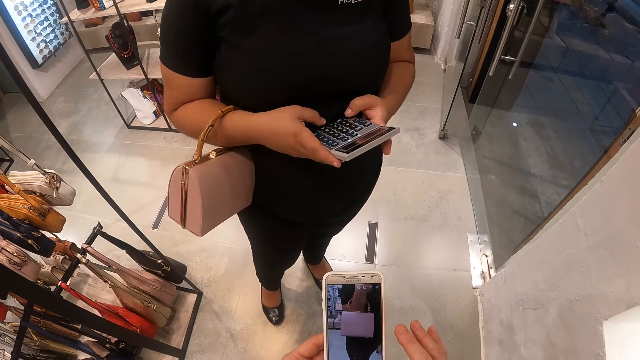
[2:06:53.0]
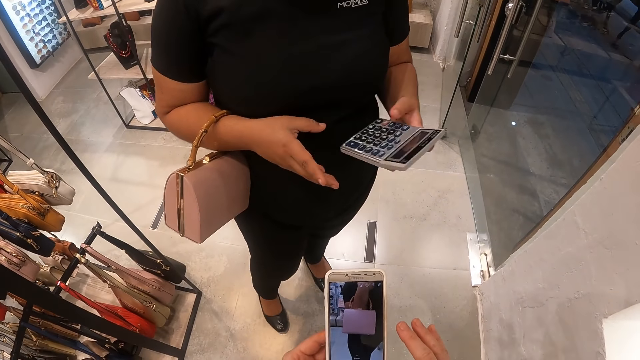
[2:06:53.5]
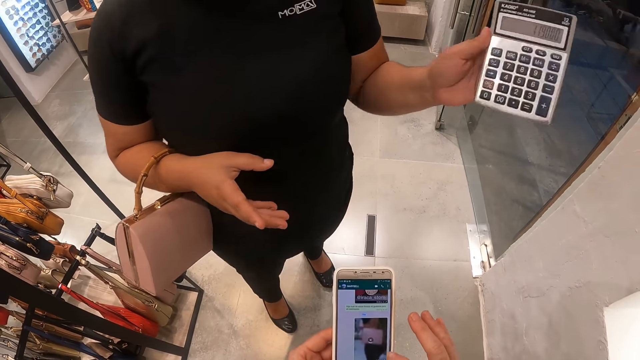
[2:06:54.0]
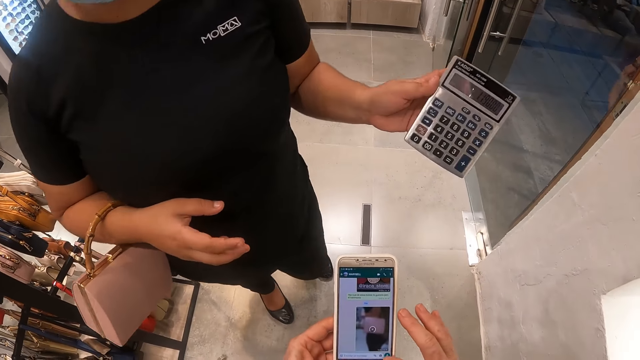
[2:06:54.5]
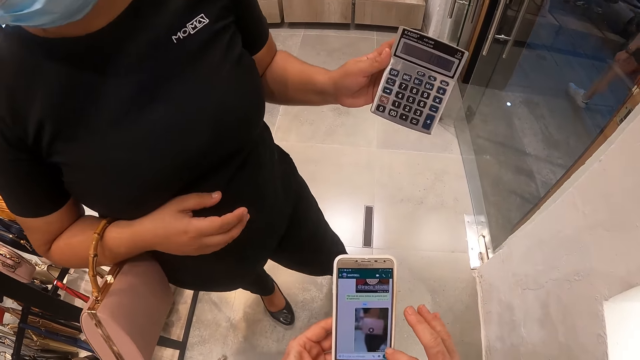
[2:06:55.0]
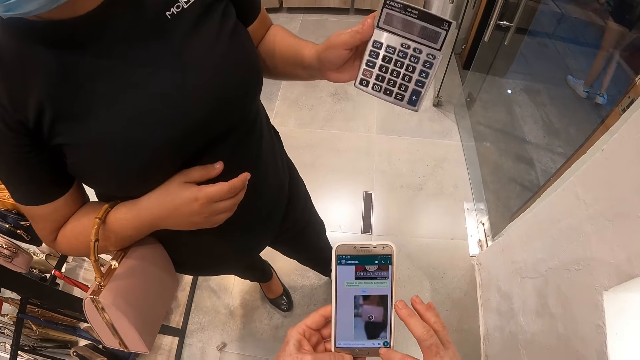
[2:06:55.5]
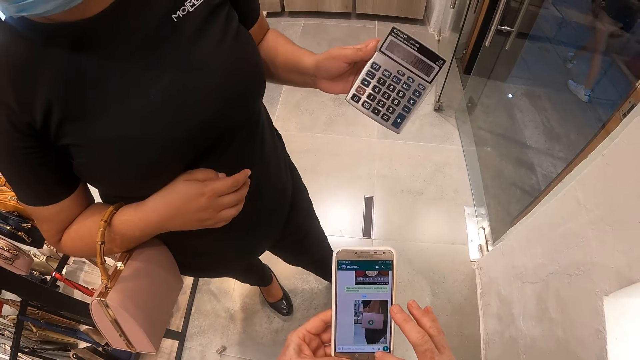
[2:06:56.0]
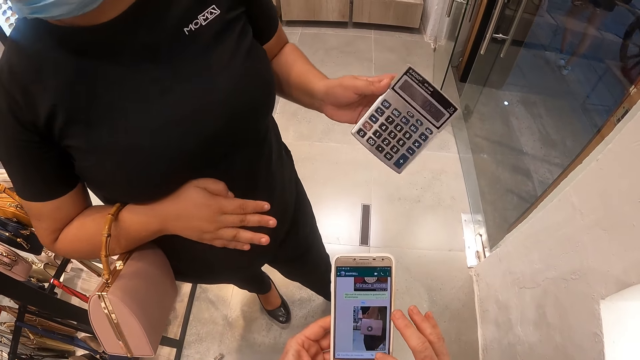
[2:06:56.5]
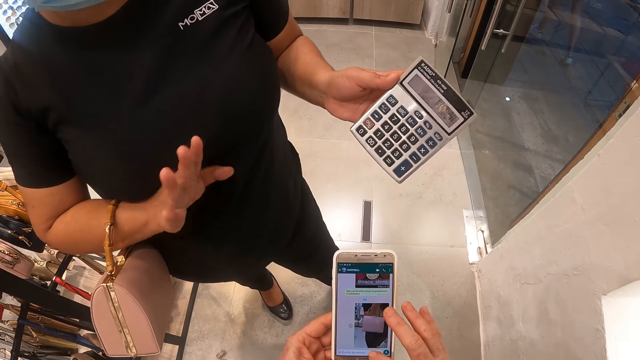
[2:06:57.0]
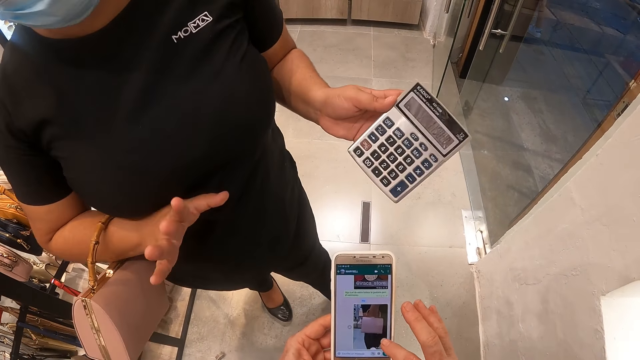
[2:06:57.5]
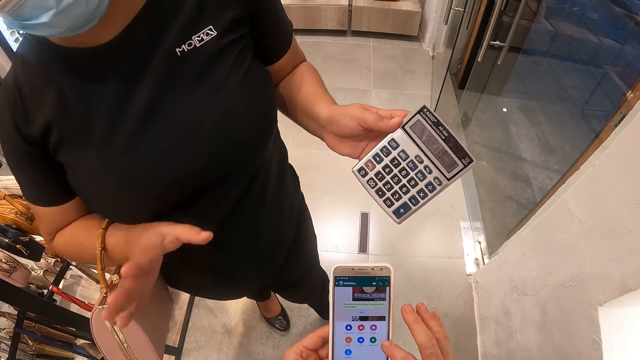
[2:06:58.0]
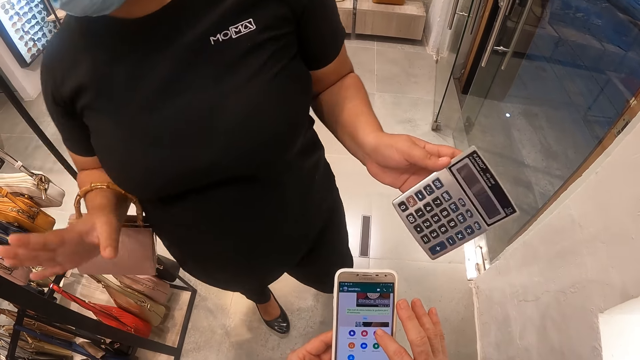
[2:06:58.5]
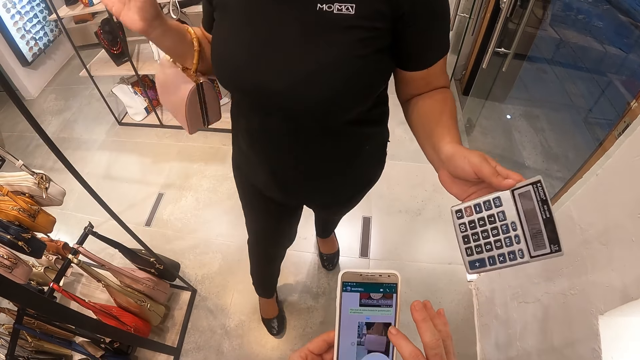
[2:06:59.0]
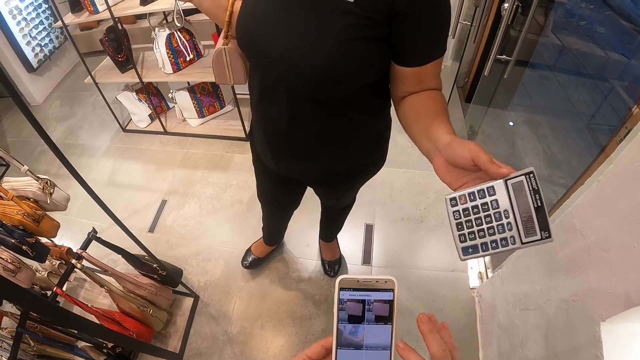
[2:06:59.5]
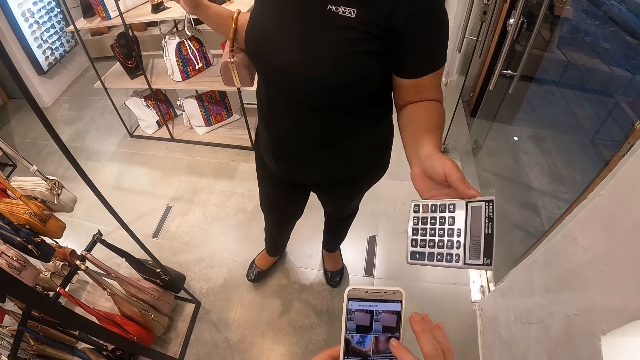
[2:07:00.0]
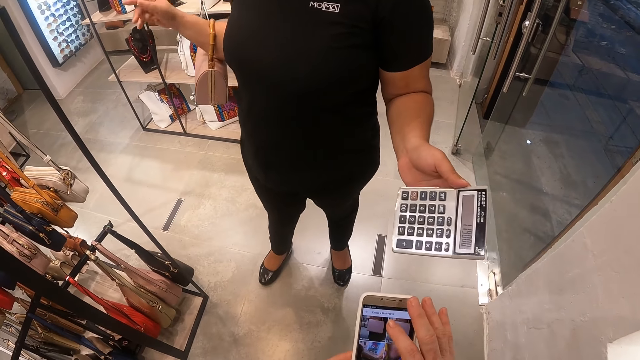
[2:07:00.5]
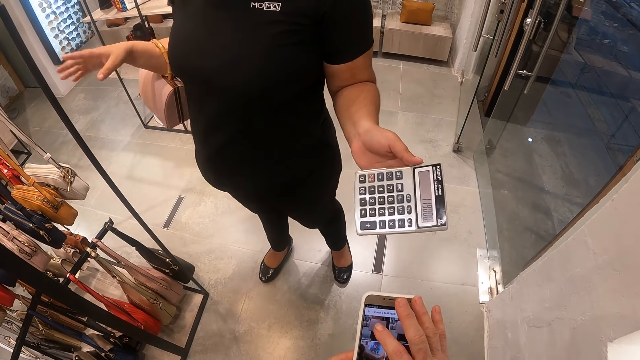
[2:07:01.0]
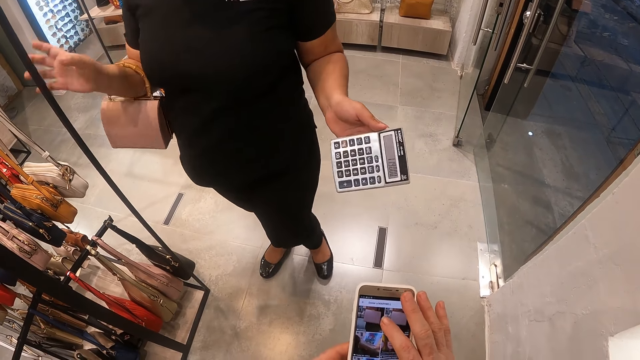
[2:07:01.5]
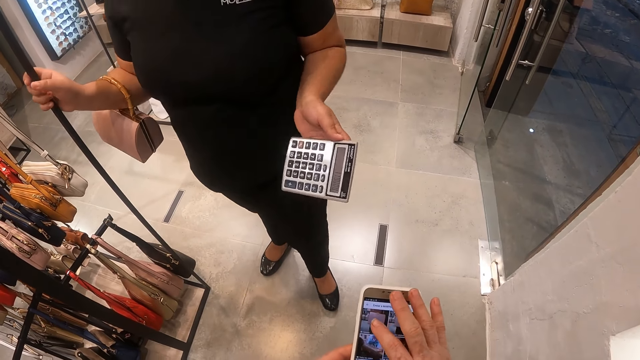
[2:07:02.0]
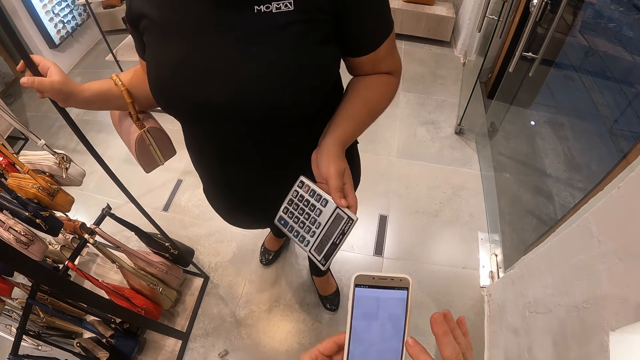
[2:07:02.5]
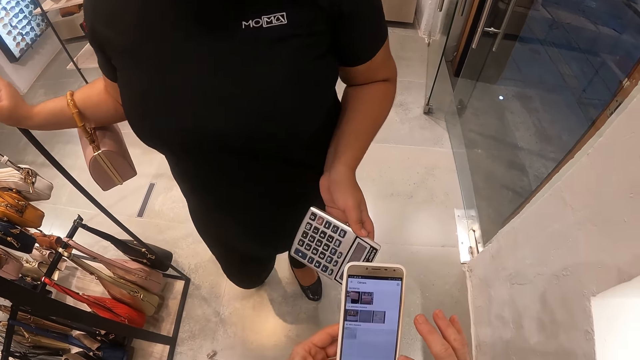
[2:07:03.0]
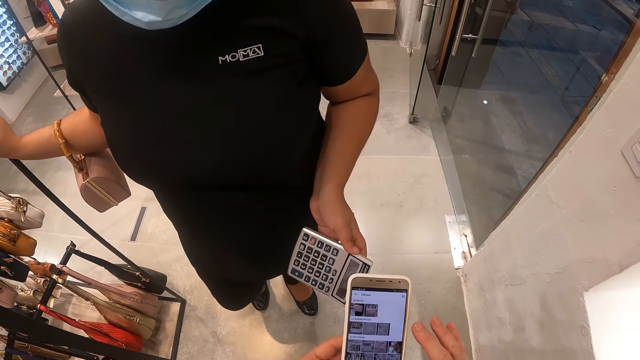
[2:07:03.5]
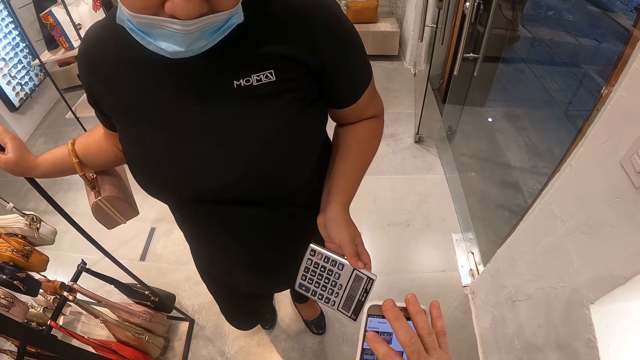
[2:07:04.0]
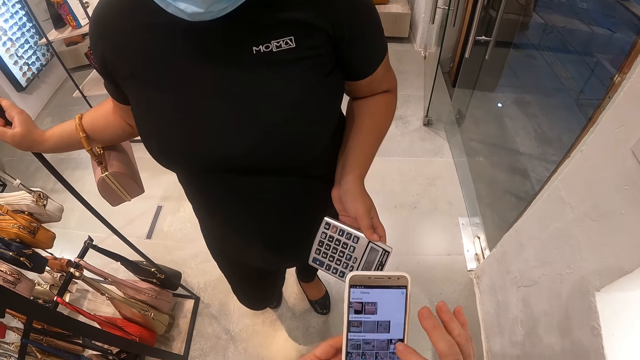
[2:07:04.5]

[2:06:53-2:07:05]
The woman displays the calculator to the camera wearer. The camera wearer scrolls the phone. The woman swings the hand and gestures at the camera wearer. The camera wearer scrolls the phone. The woman looks around.

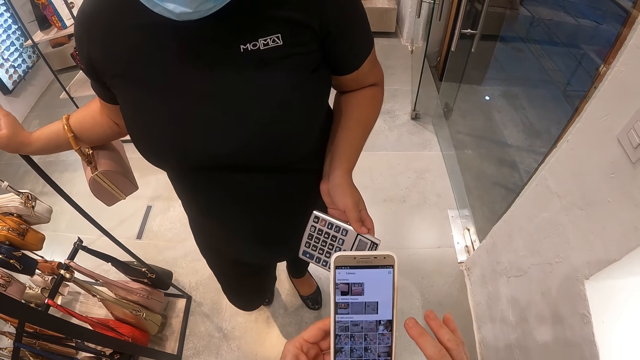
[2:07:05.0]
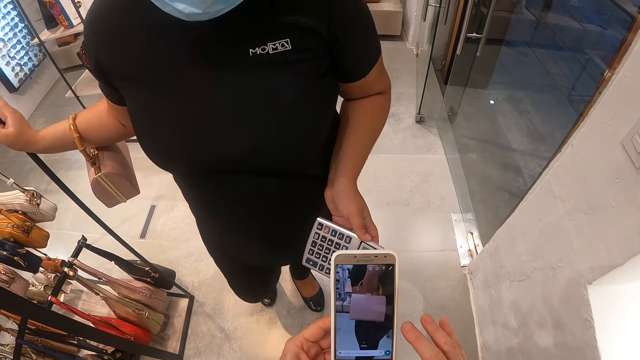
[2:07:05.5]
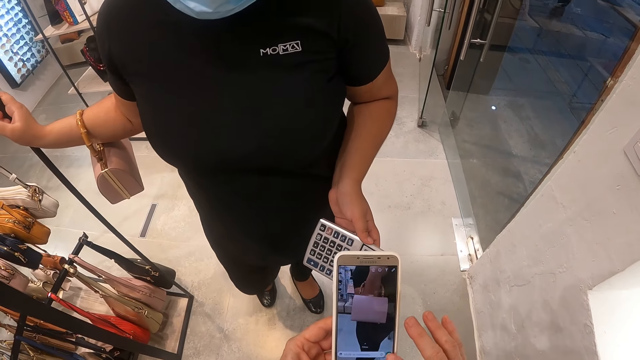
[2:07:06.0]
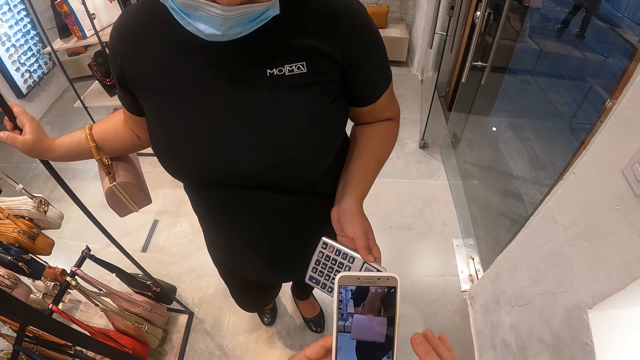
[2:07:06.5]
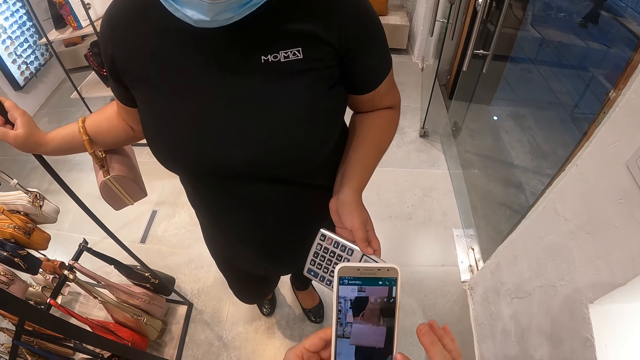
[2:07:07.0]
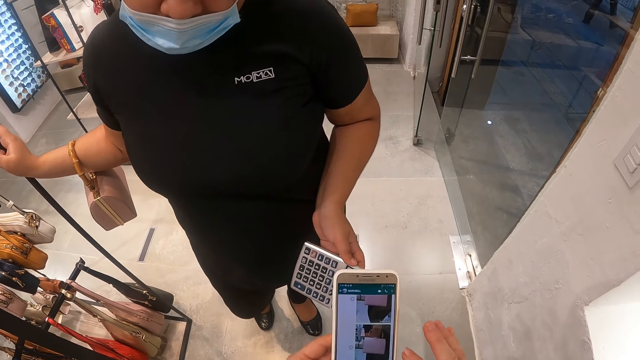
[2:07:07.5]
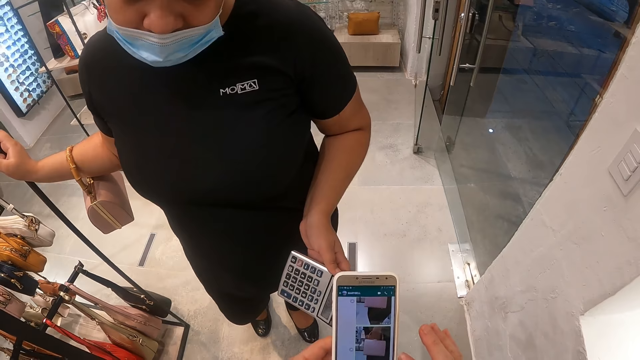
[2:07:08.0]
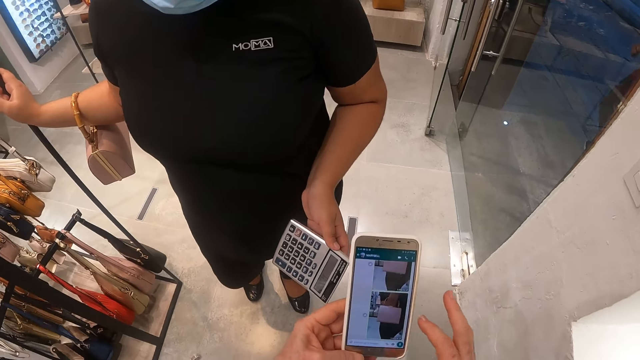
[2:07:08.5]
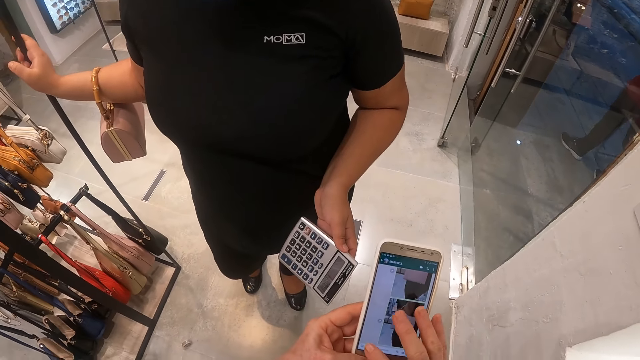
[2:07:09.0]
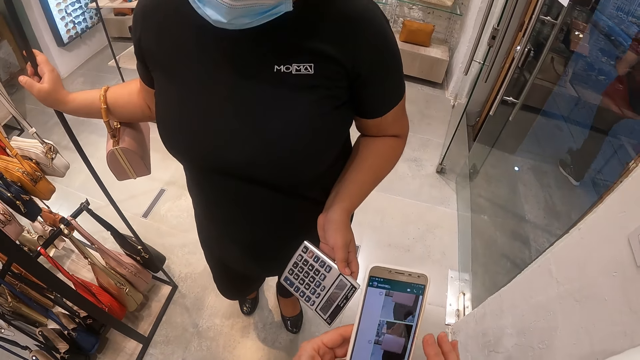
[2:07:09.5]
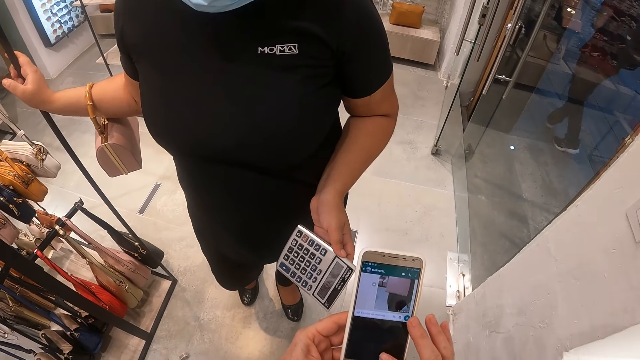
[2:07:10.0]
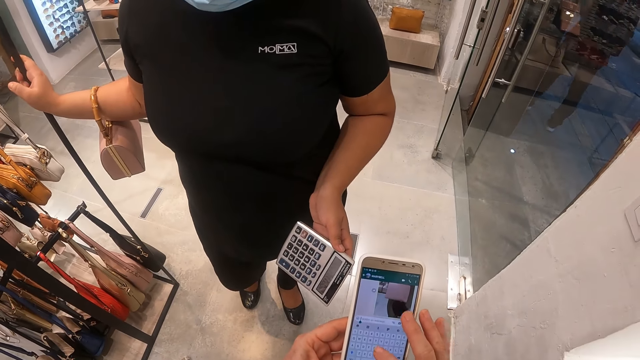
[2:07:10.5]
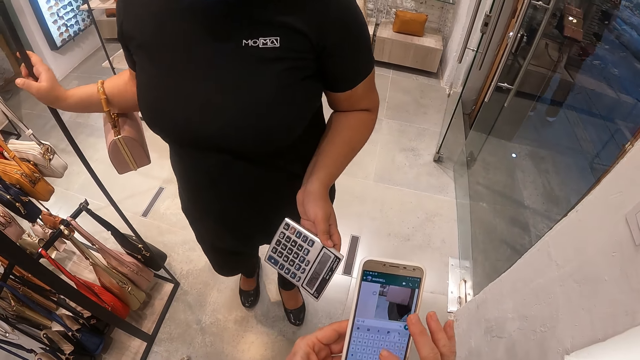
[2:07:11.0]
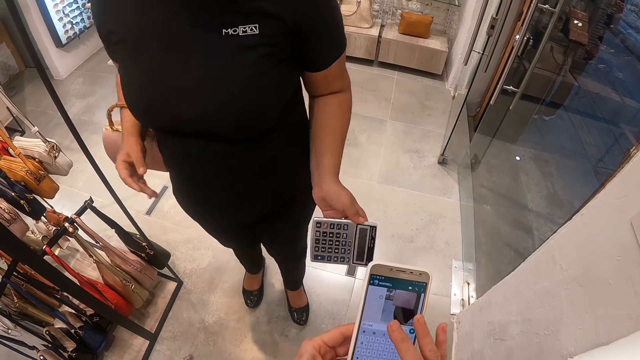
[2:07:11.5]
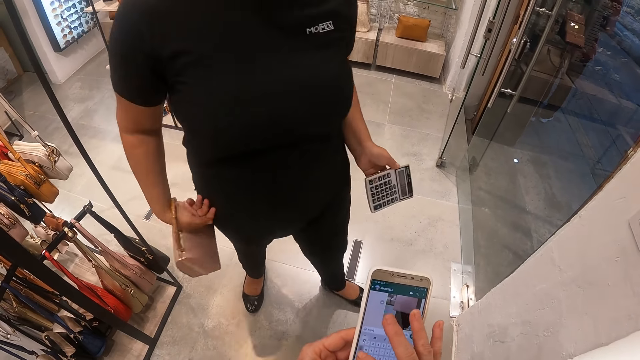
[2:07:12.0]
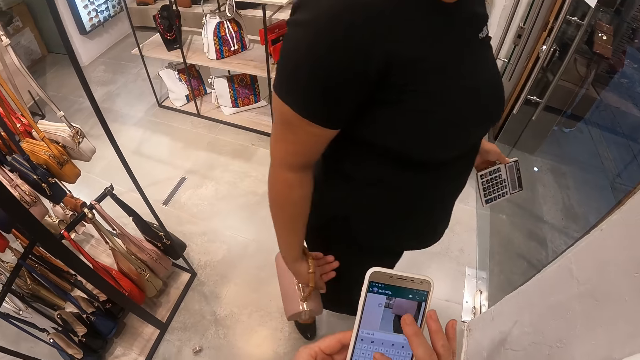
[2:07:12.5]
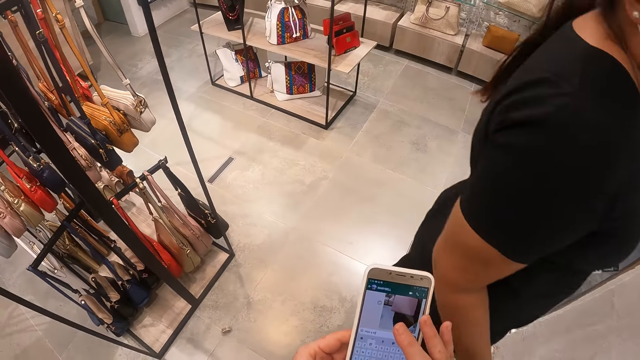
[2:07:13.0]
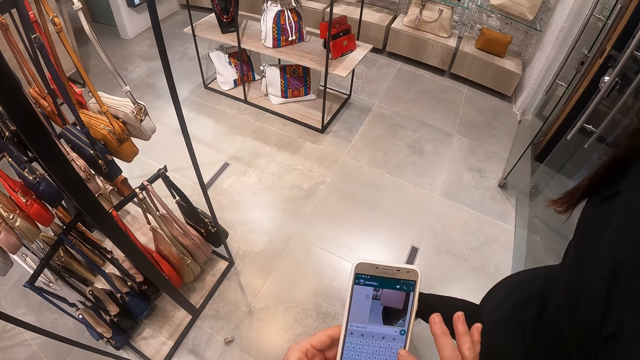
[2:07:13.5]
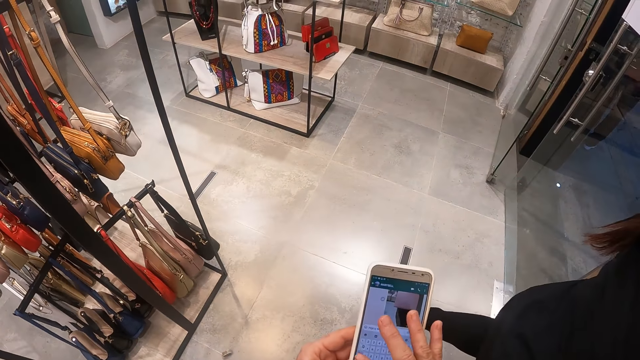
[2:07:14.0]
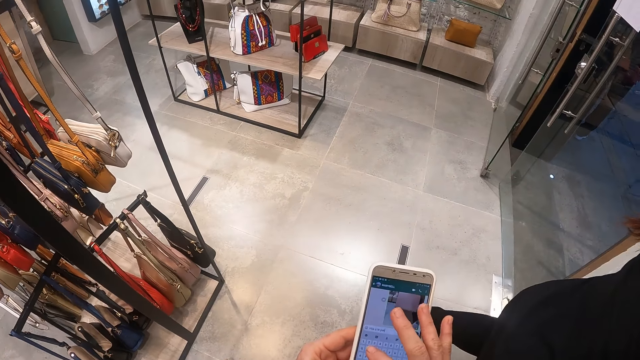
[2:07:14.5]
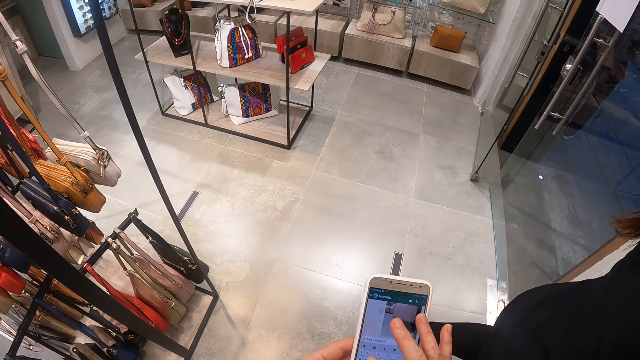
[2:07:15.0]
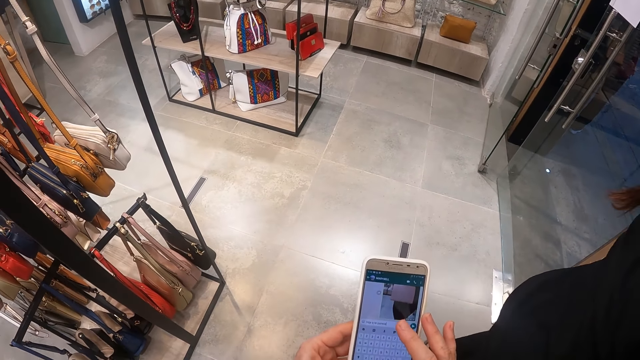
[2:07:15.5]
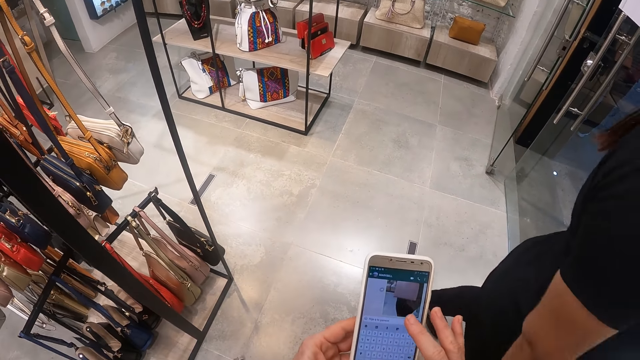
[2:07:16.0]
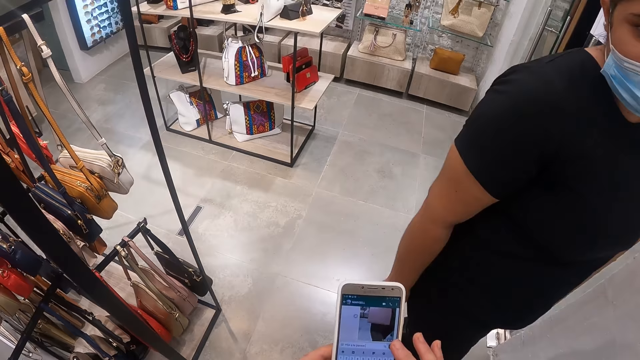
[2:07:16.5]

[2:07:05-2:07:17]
The woman walks around in the shop. The camera wearer types on the phone. They scroll the phone.
